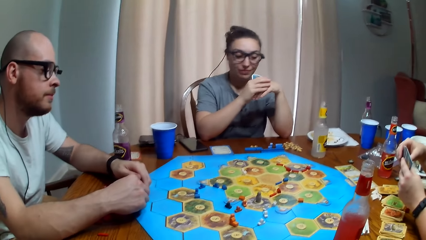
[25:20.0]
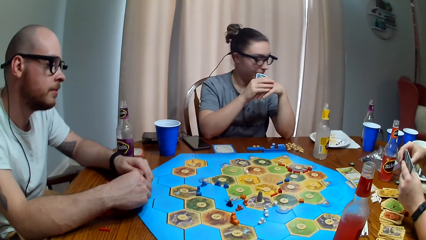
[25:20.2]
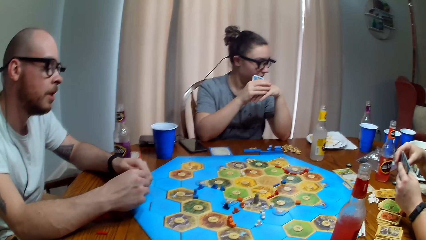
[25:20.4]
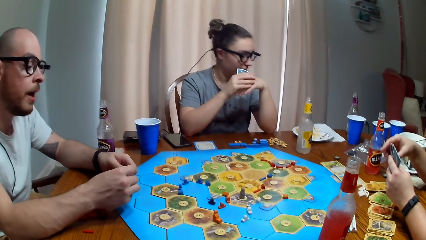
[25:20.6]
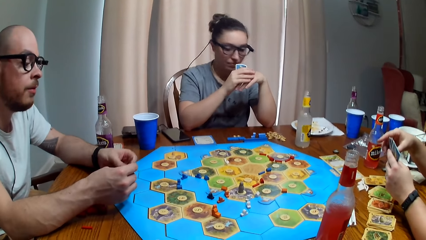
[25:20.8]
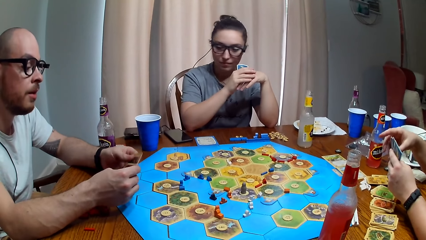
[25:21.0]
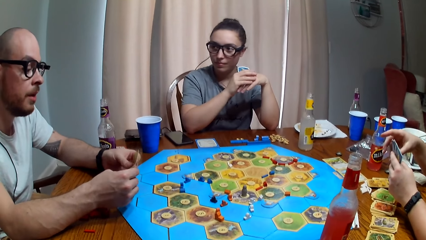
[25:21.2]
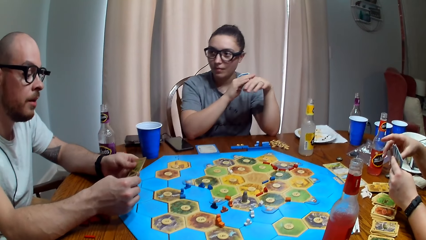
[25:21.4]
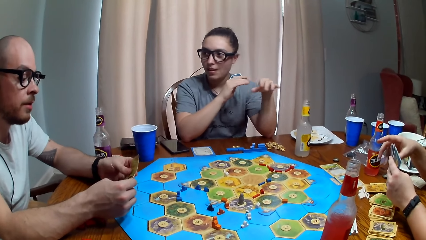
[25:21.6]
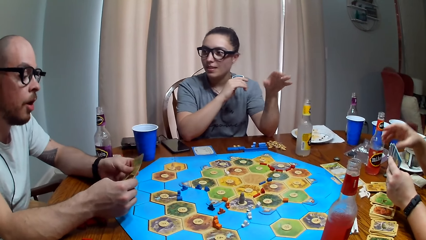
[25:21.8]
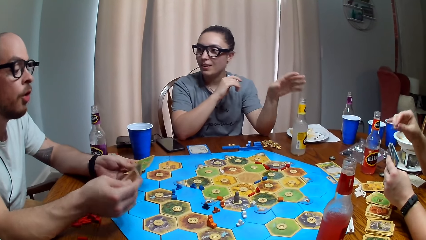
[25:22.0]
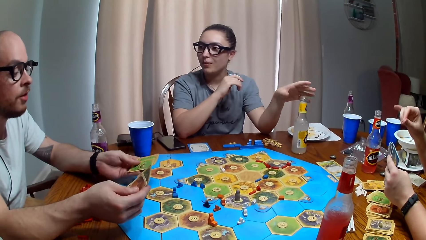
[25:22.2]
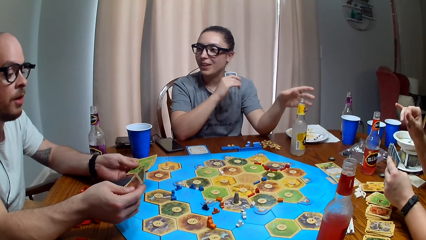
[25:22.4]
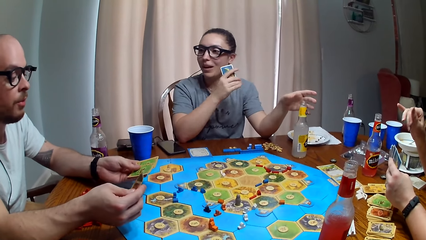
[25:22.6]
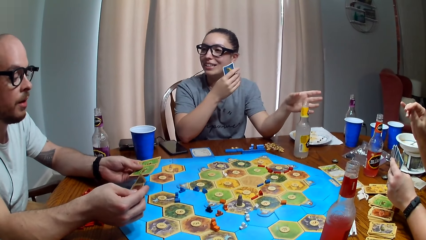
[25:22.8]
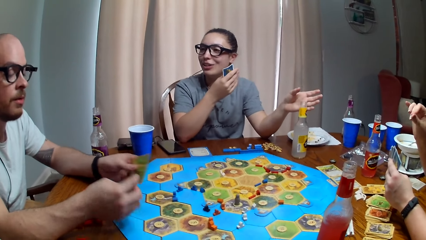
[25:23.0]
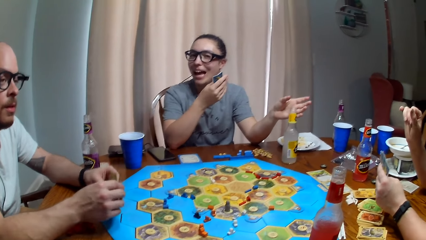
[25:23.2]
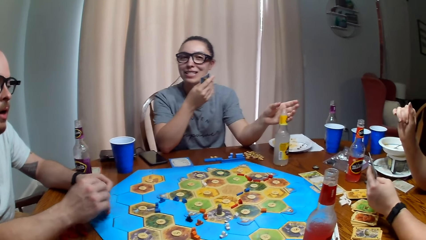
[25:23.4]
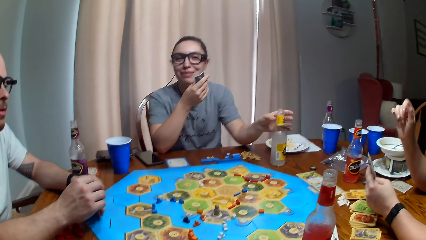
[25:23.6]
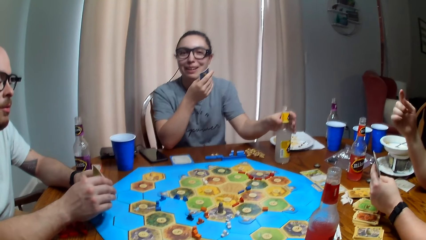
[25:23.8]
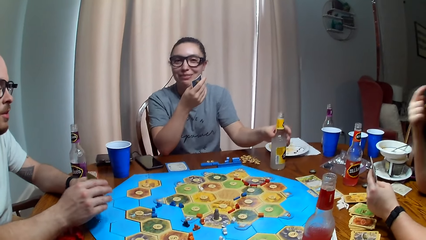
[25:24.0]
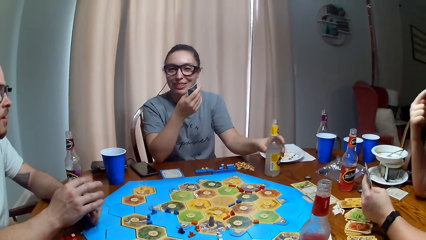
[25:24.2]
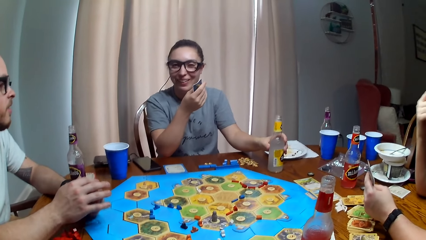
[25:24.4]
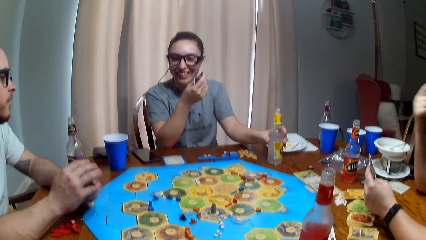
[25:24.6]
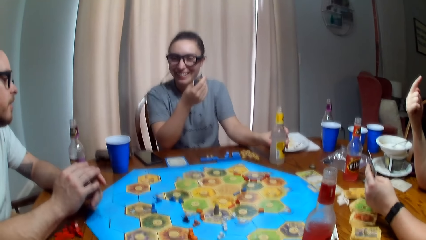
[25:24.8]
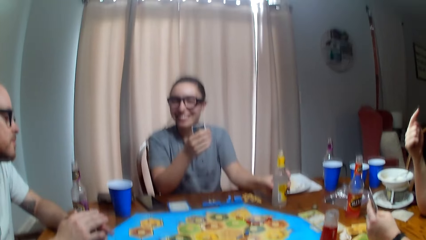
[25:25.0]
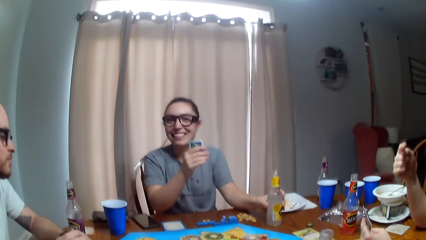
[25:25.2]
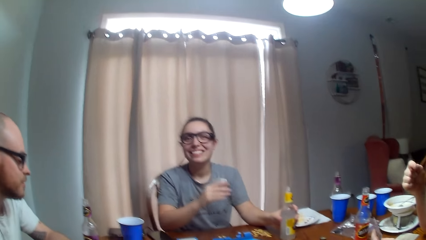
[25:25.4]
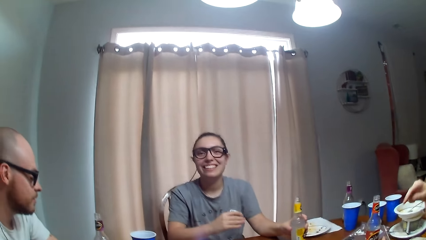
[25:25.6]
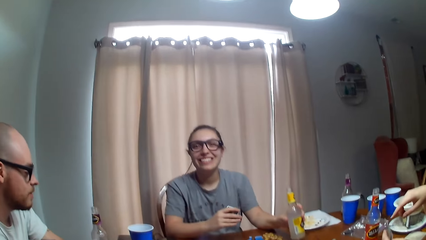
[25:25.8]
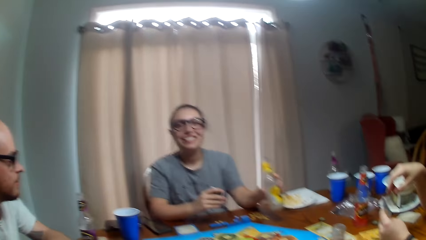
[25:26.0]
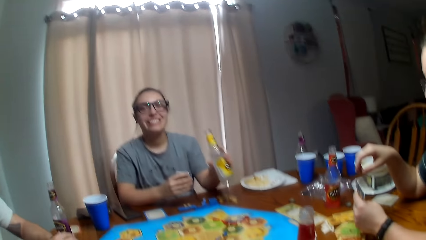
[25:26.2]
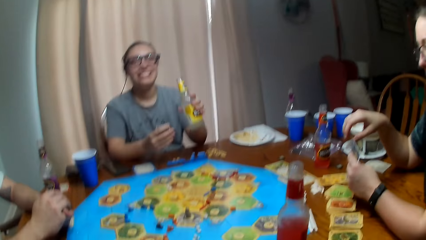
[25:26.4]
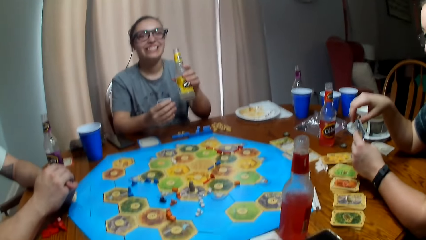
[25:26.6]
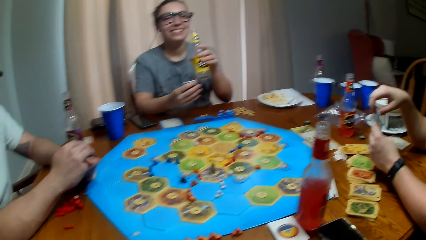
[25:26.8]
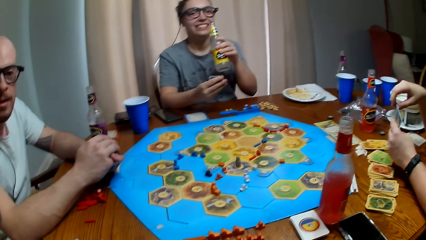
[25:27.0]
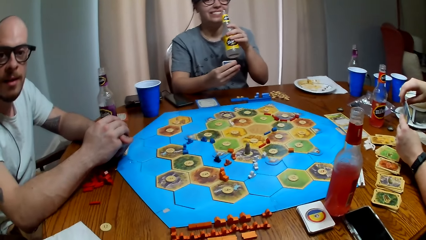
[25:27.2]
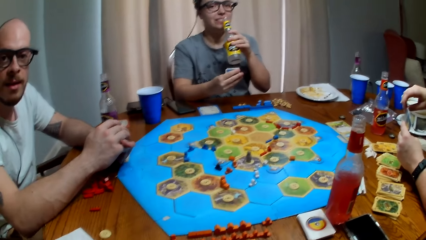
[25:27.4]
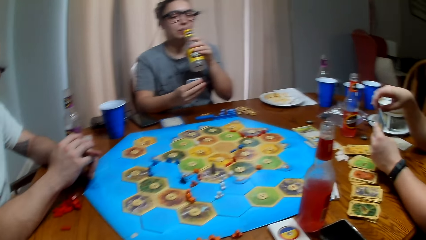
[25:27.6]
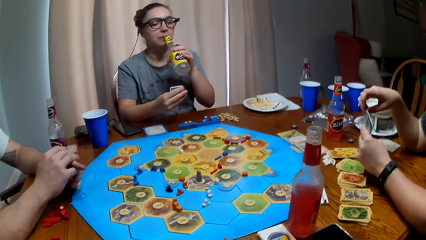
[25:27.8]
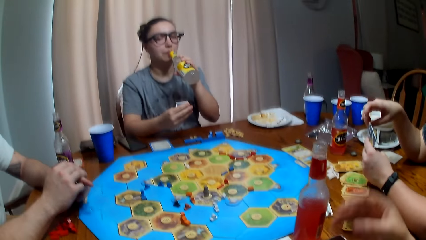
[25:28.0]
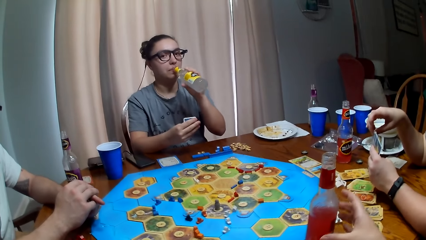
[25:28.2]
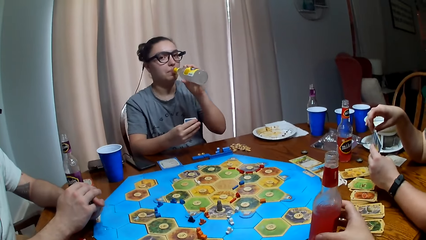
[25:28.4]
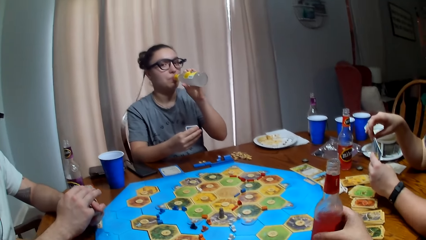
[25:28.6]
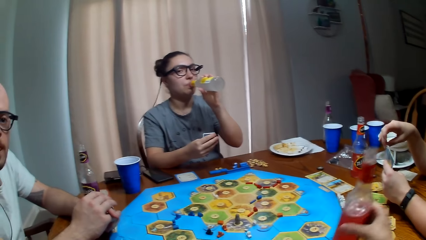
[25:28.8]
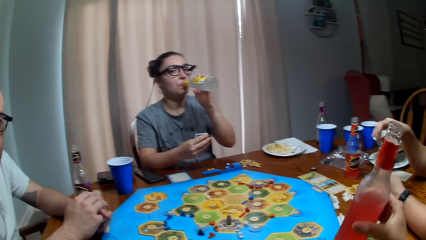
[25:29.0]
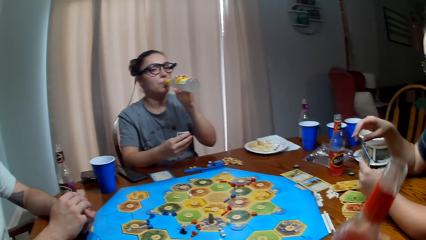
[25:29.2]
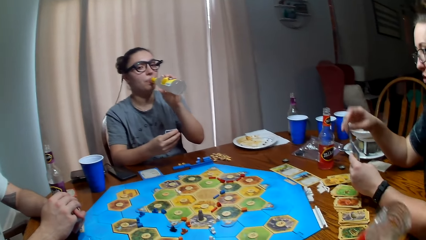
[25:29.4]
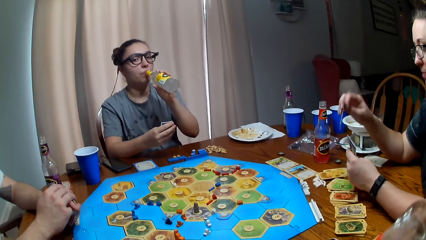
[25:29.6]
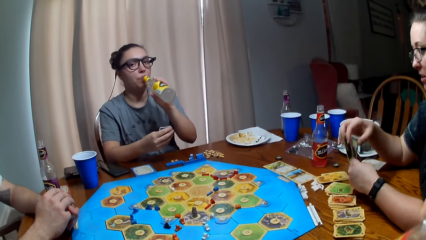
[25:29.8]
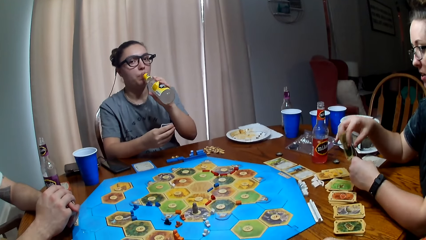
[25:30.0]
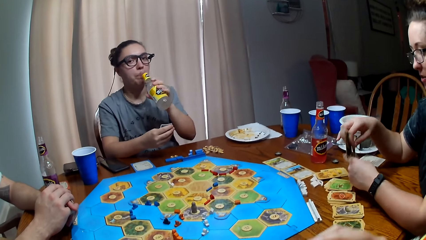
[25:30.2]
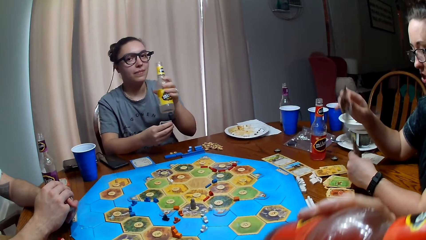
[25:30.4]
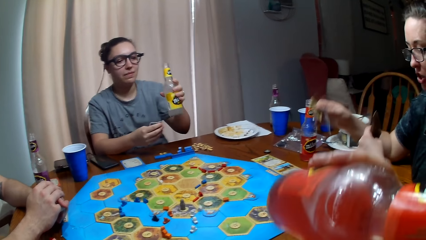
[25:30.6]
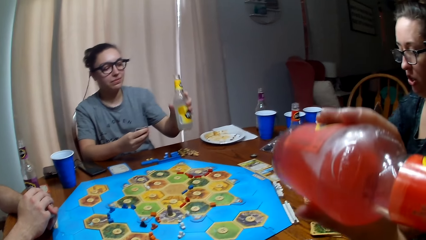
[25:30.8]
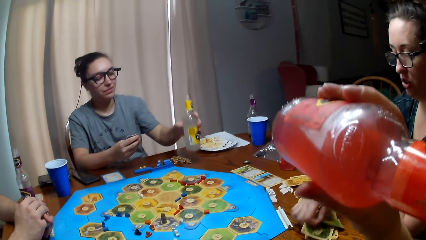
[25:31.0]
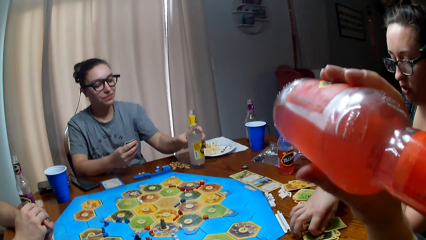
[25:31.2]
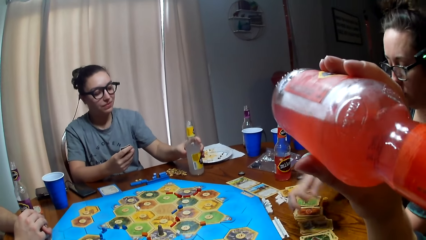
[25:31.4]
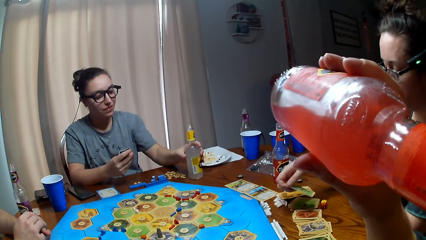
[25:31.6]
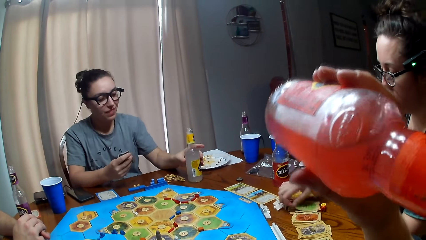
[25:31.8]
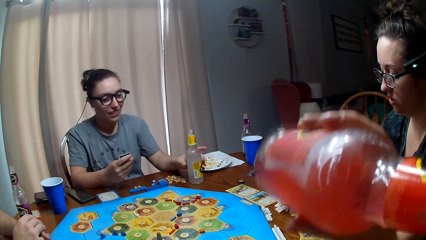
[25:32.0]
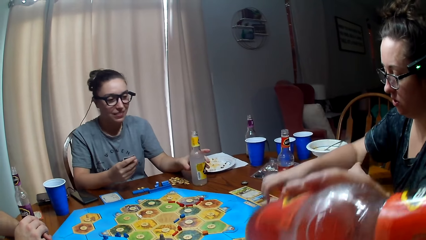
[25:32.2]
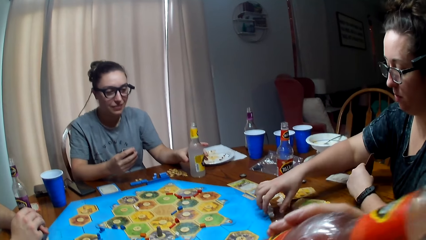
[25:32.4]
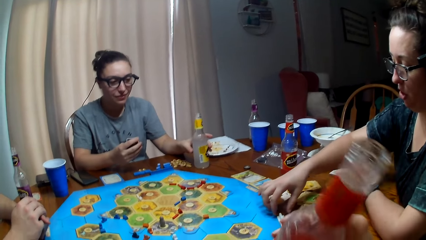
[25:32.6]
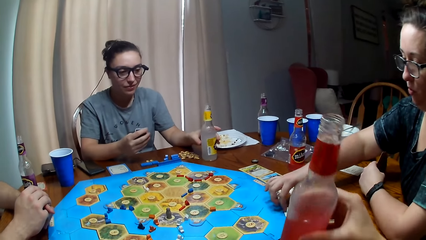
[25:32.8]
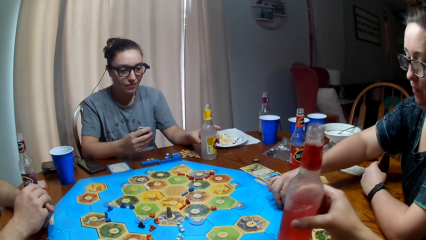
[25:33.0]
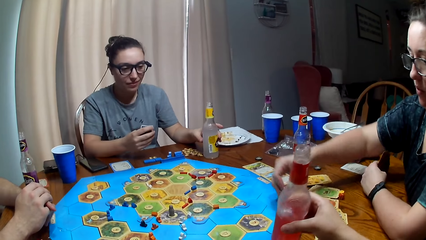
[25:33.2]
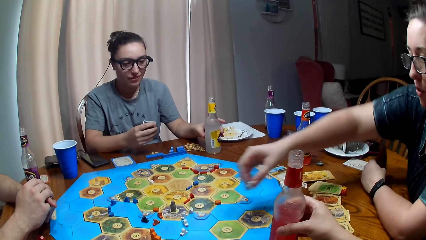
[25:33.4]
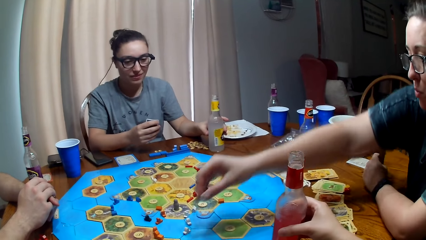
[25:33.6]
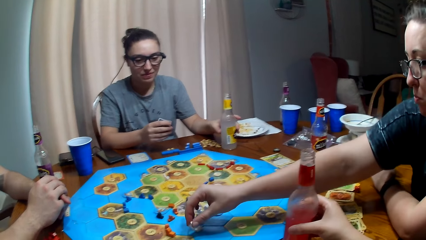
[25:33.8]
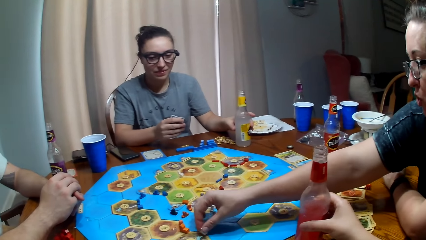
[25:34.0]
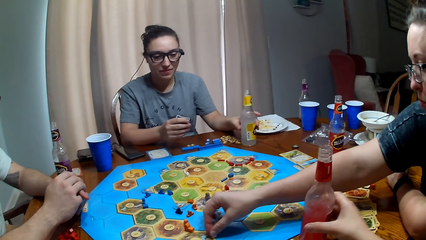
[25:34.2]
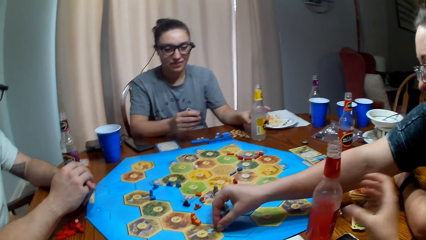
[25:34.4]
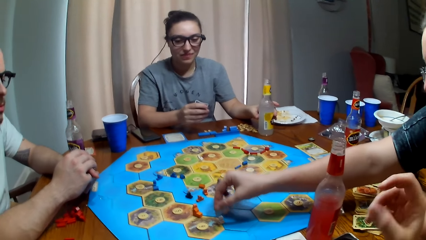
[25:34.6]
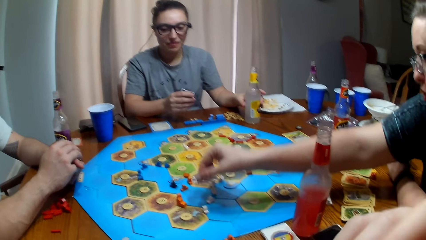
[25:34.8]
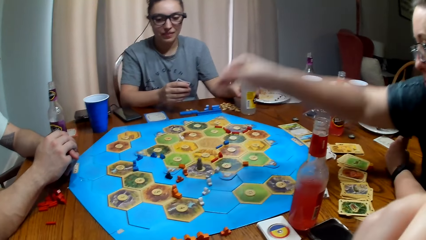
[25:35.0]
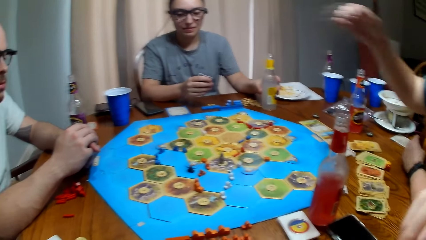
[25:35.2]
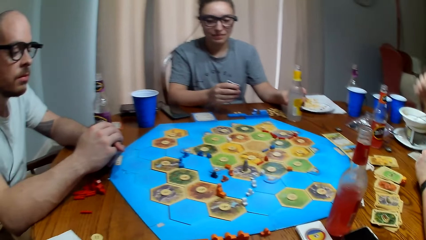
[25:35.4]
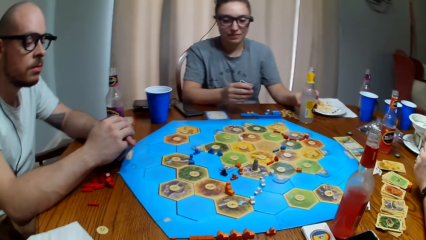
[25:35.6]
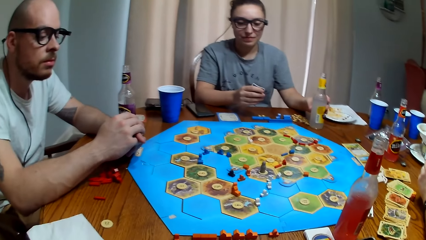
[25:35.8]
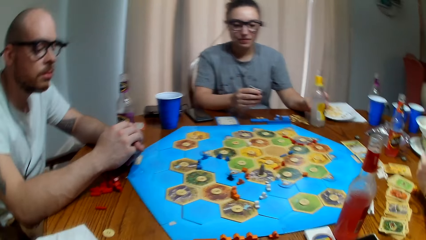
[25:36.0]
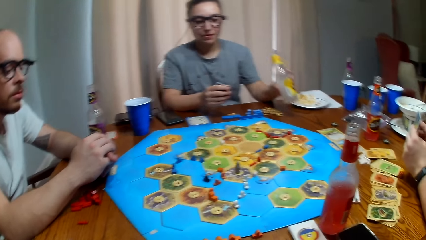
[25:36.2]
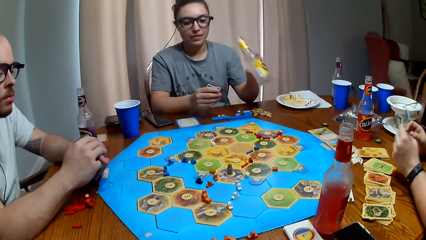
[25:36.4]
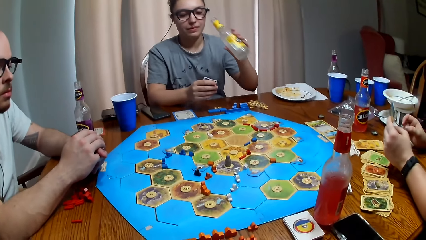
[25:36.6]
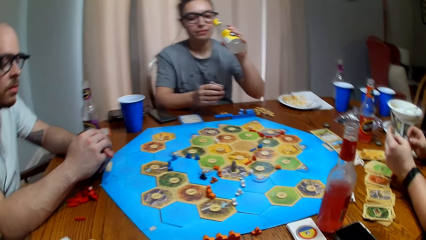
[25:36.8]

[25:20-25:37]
A person talks. Another person picks up a bottle from the table. The second person laughs. The camera wearer and the second person drink soda from their bottles. The second person puts the soda bottle down. The camera wearer drinks soda. They put the soda bottle down. A third person puts a brick on the board.
